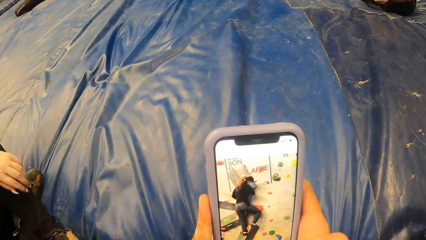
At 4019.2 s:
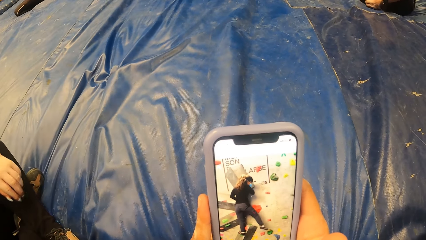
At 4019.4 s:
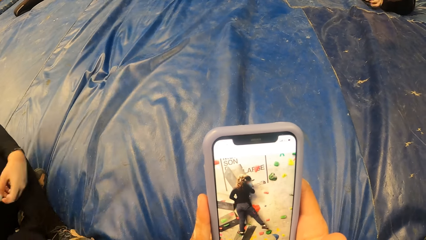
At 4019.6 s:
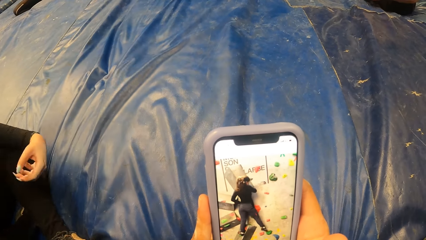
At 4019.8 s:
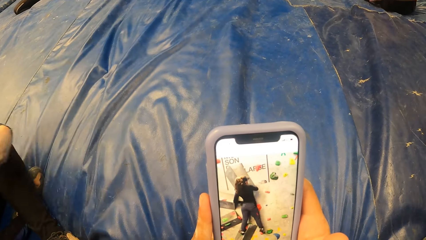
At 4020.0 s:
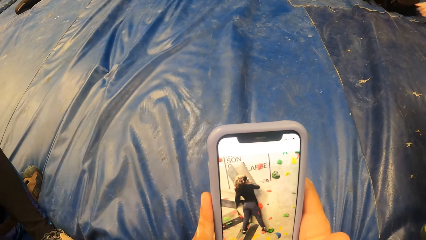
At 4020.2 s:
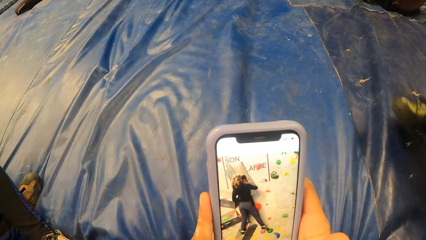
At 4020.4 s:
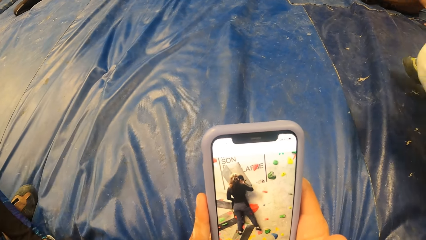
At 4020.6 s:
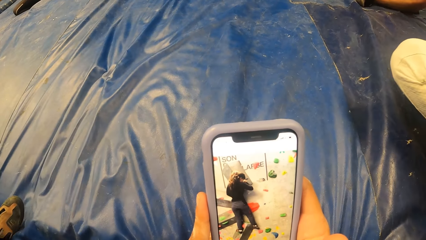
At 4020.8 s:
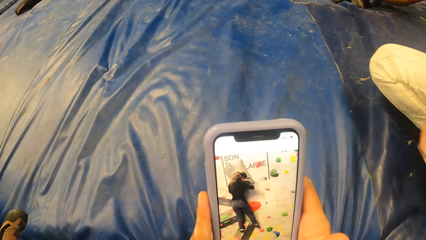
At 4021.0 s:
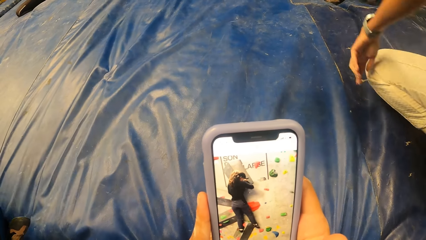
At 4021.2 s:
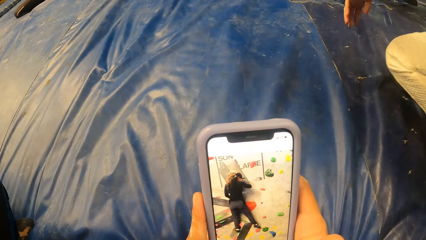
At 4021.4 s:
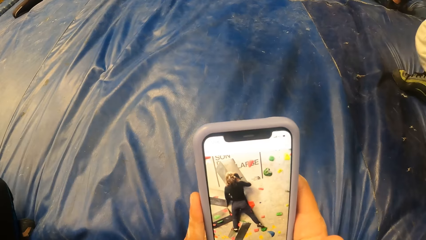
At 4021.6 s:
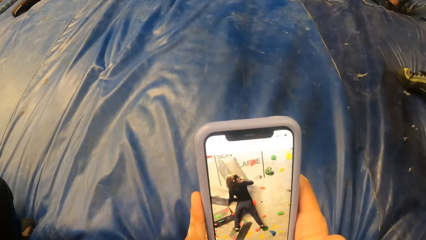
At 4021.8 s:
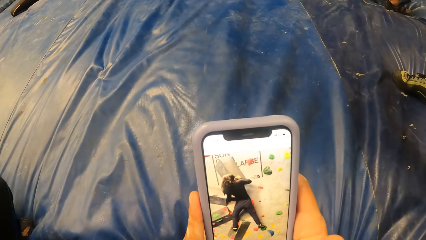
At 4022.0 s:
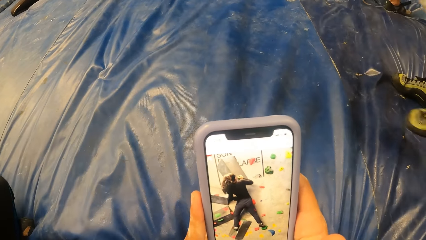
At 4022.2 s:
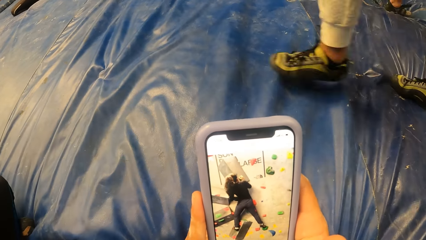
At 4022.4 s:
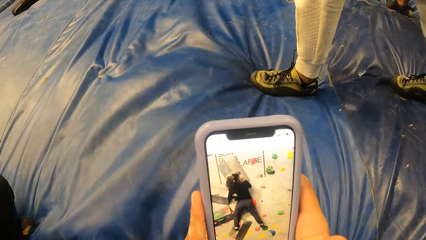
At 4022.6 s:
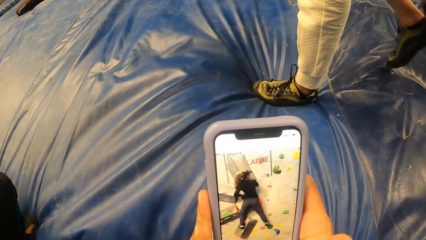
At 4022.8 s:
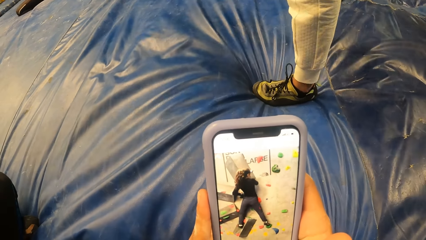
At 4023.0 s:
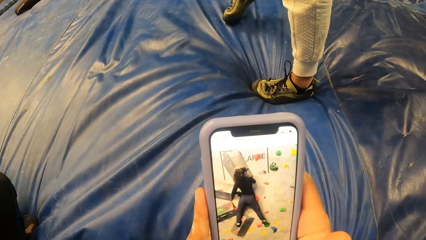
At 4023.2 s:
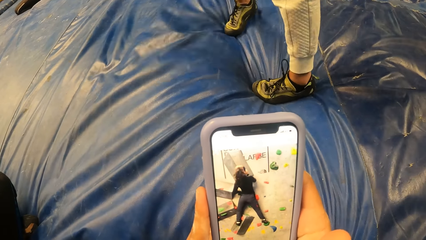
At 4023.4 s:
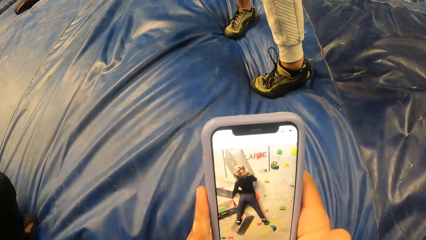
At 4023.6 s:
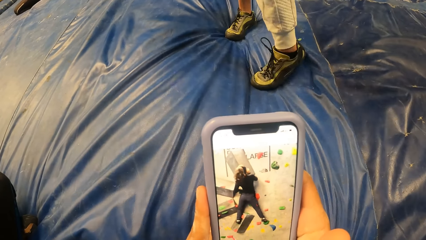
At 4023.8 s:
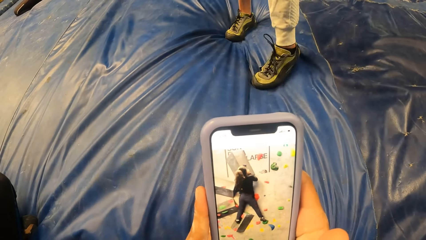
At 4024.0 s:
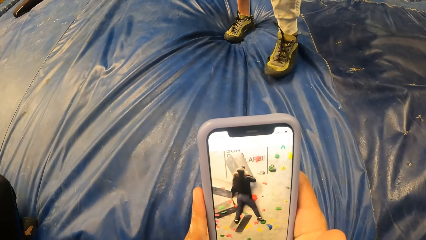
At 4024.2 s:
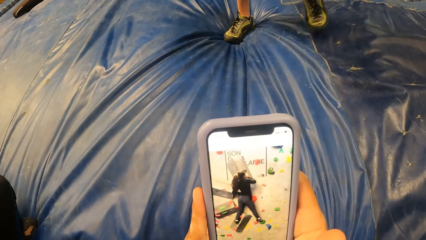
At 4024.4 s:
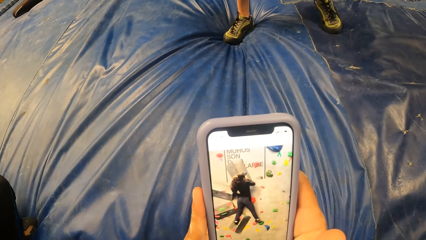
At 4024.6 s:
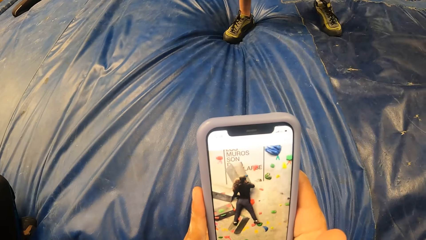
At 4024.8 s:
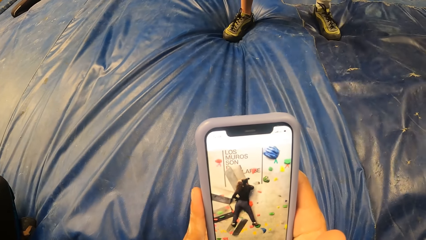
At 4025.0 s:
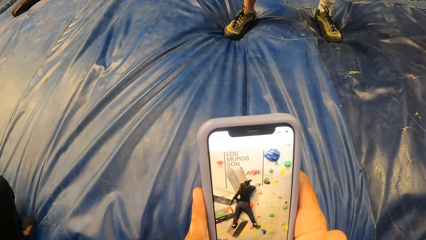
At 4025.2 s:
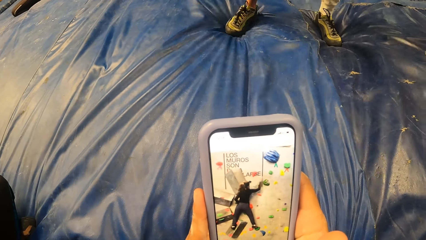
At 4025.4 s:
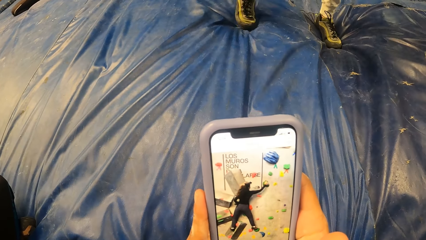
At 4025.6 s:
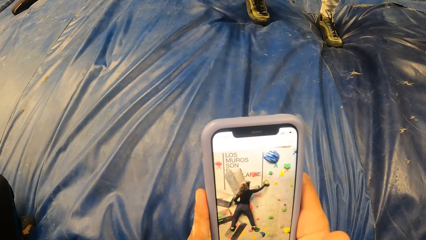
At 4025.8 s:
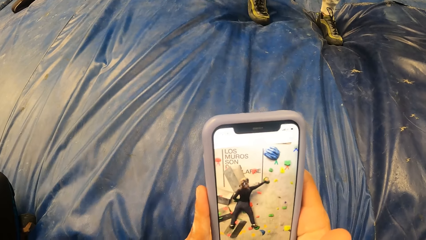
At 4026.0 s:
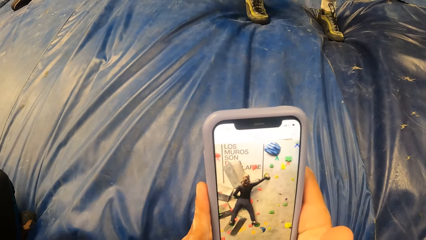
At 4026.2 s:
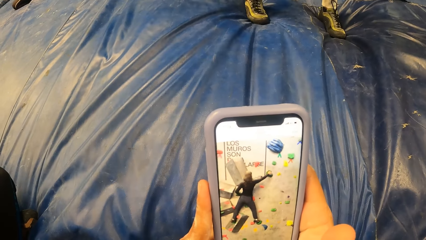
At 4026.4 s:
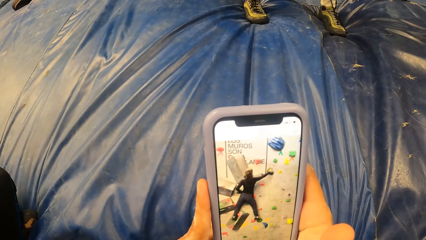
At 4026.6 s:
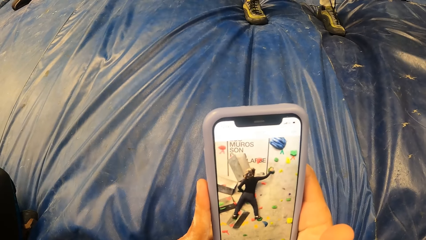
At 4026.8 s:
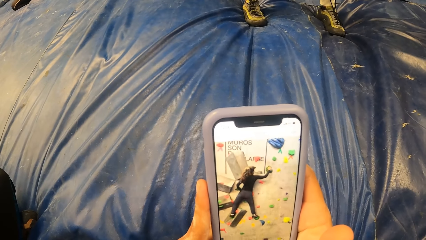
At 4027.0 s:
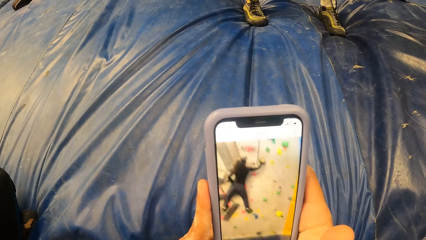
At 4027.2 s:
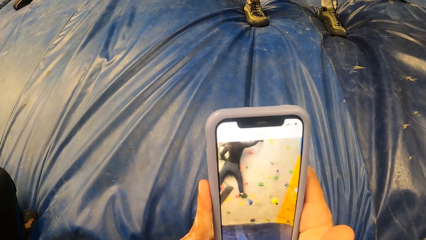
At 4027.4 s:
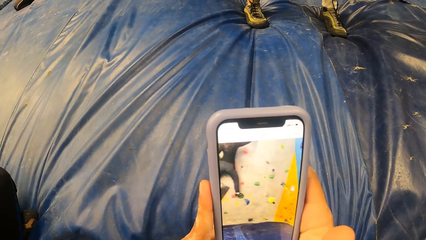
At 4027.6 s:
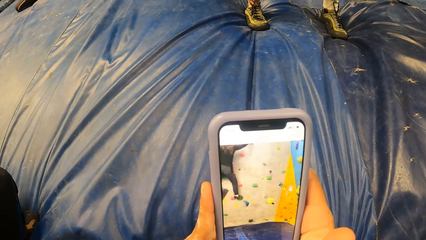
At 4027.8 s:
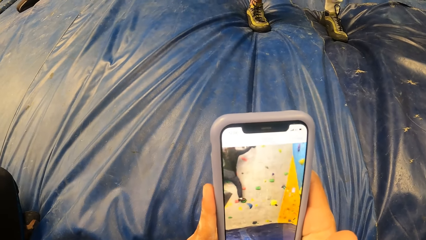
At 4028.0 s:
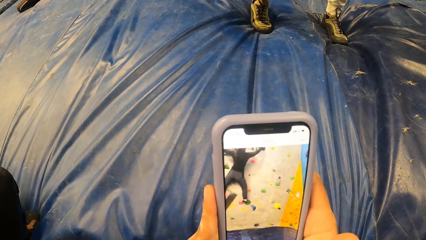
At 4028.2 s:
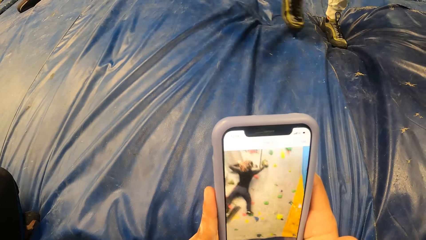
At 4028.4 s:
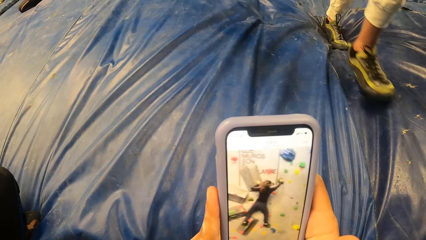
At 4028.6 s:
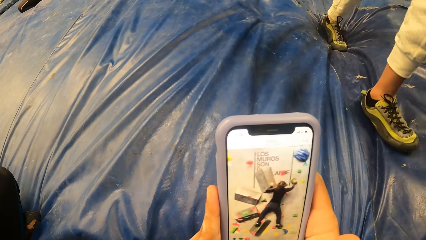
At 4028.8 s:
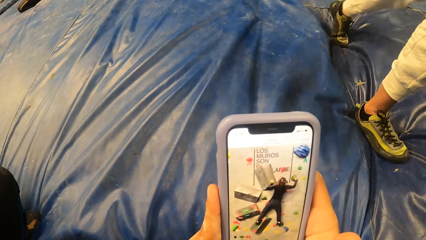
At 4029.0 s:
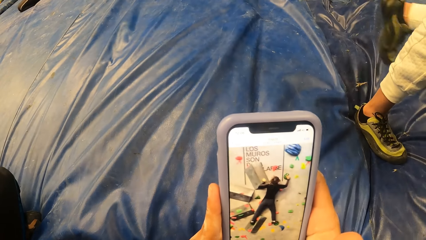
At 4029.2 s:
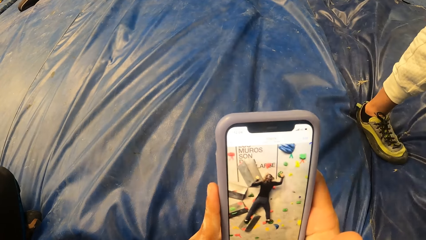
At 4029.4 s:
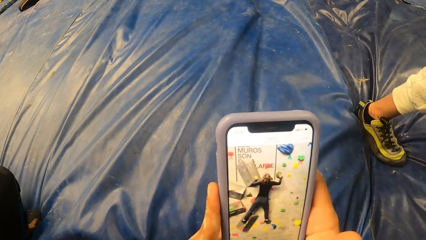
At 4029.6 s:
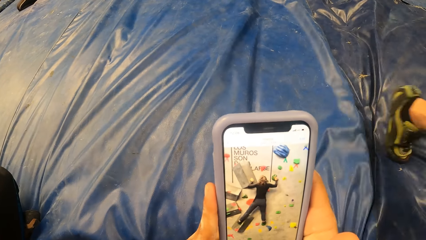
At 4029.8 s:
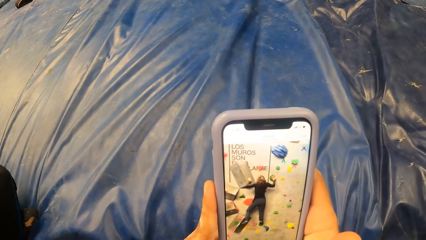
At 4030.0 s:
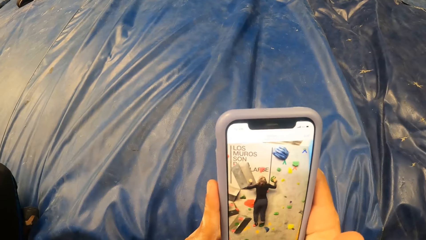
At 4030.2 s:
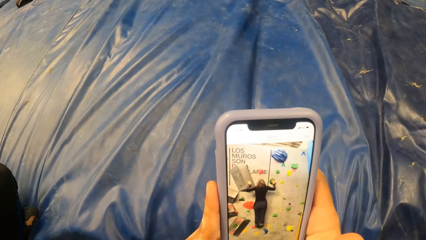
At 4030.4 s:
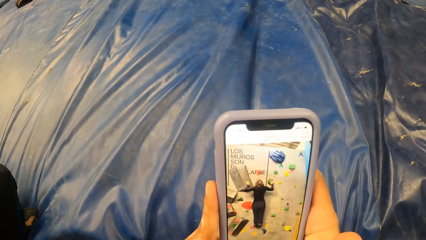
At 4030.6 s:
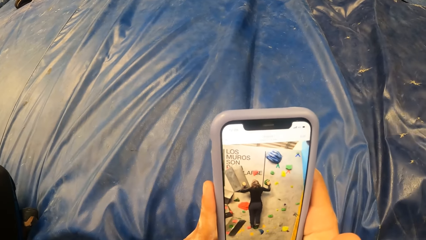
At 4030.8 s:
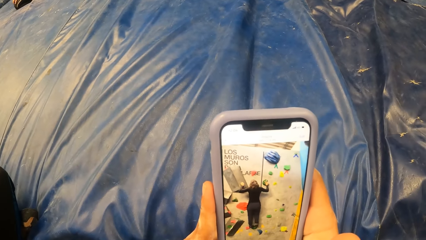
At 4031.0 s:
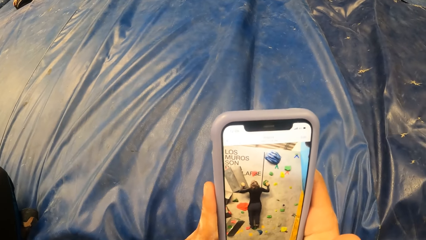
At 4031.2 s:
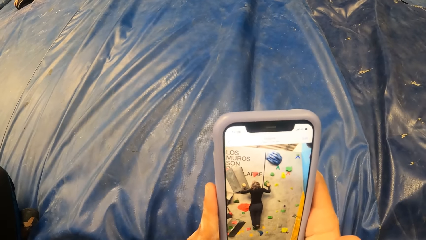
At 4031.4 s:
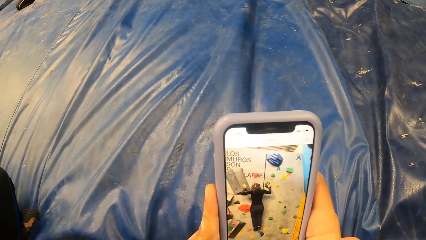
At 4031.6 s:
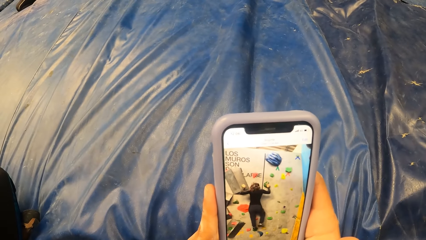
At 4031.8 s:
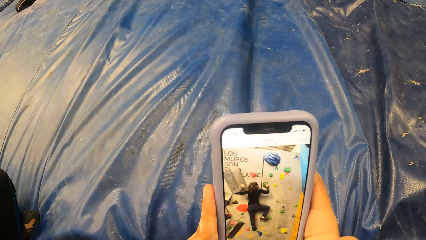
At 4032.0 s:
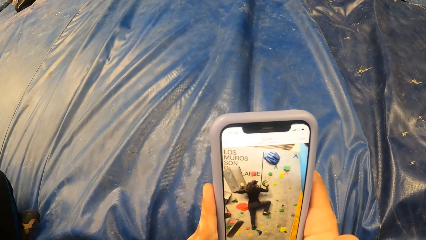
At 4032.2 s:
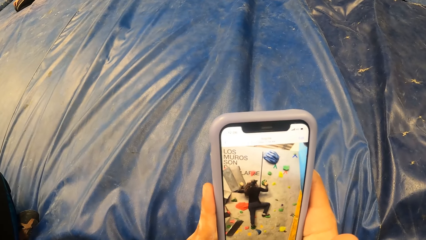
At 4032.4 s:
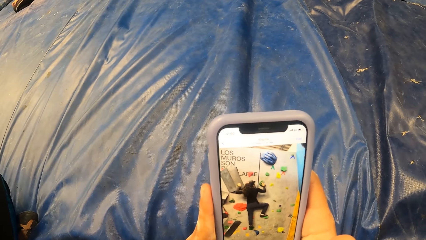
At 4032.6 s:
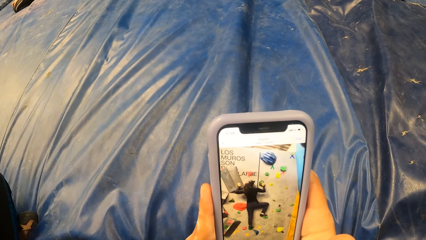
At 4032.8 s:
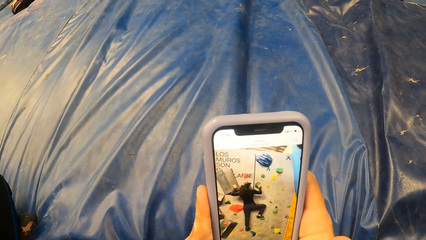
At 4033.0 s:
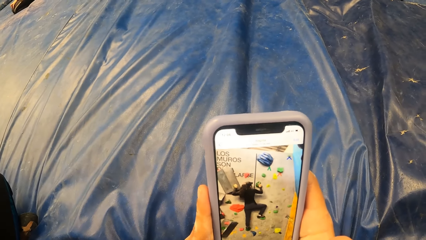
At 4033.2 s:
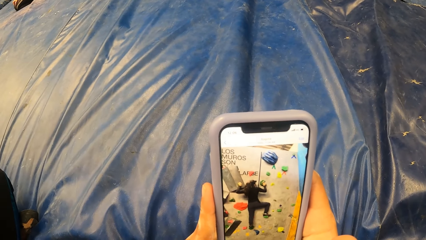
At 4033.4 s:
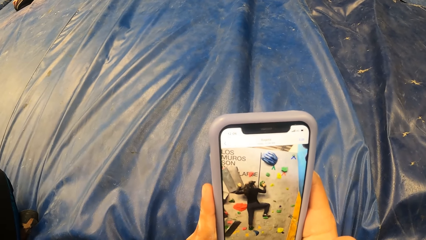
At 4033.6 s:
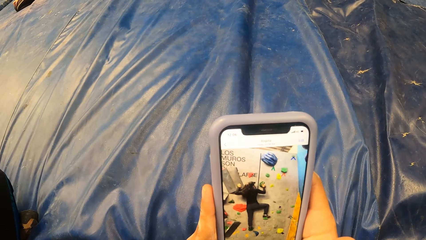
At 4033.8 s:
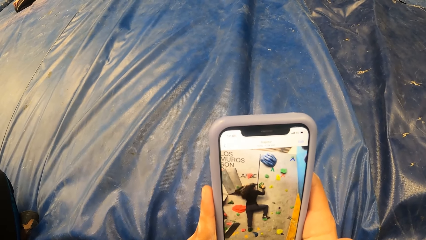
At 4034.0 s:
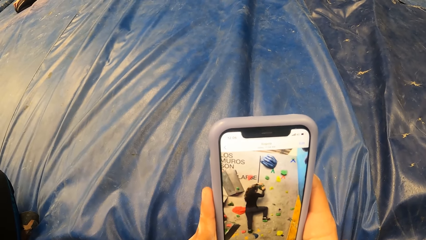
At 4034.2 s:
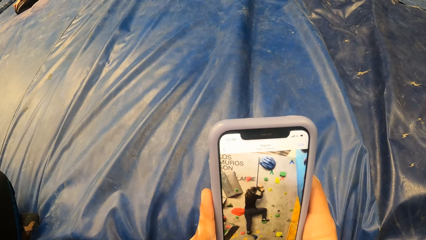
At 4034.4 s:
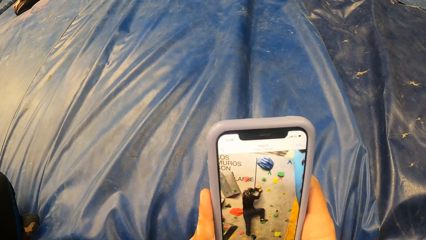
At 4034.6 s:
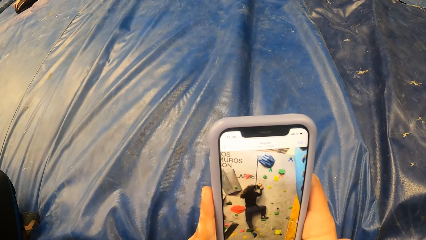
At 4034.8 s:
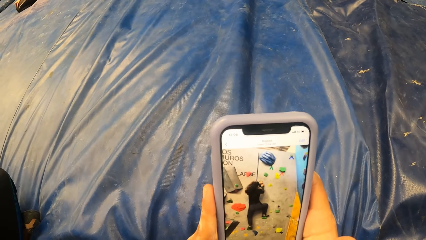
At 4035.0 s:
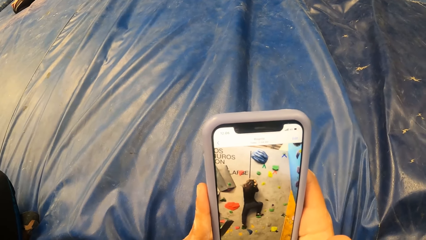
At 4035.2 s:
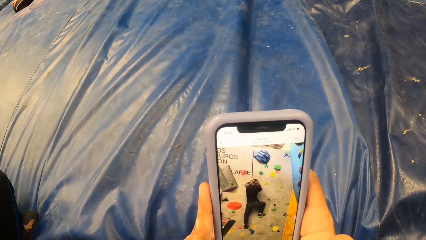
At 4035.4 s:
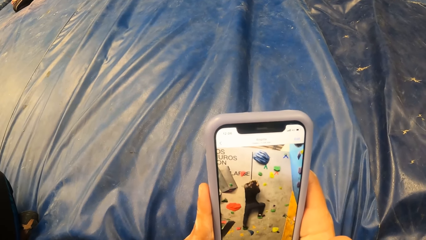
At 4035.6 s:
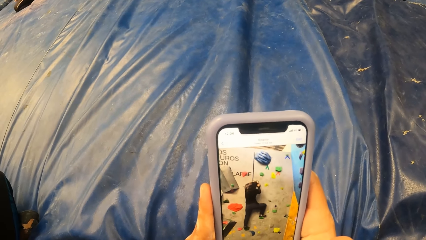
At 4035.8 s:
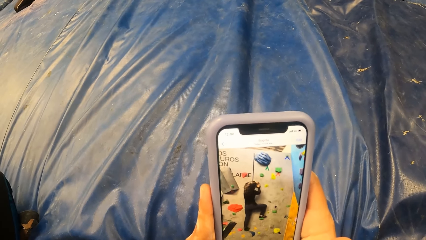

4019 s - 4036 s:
The woman stands on the landing mattress.
